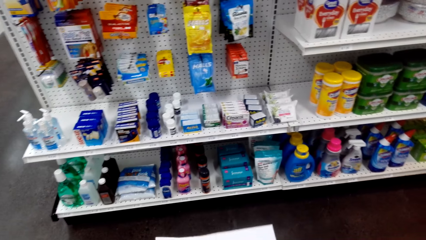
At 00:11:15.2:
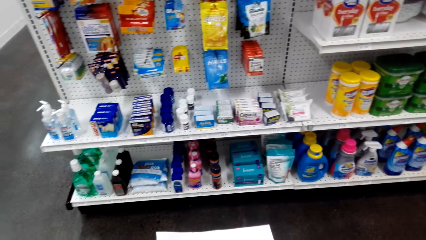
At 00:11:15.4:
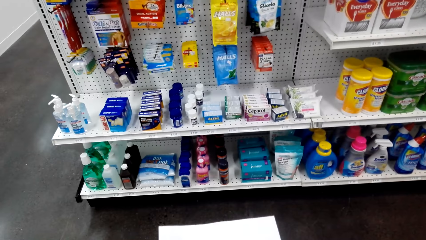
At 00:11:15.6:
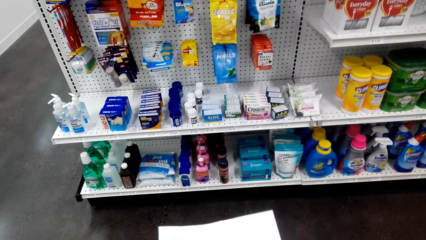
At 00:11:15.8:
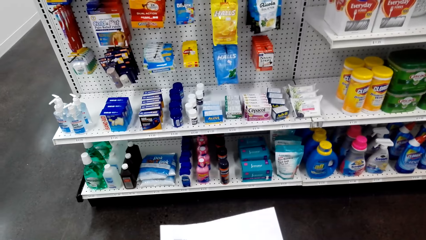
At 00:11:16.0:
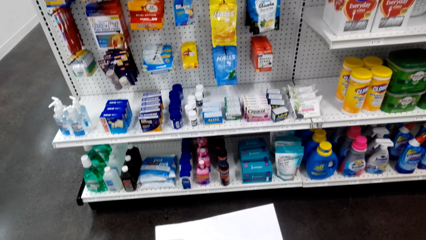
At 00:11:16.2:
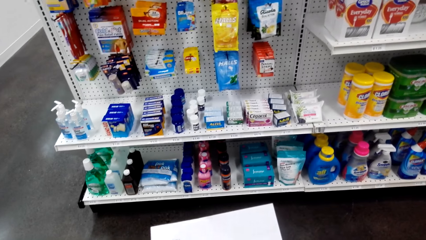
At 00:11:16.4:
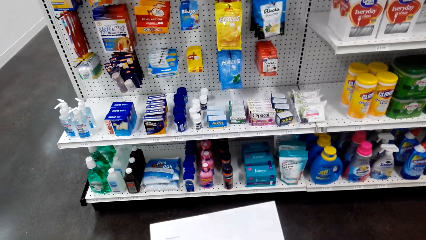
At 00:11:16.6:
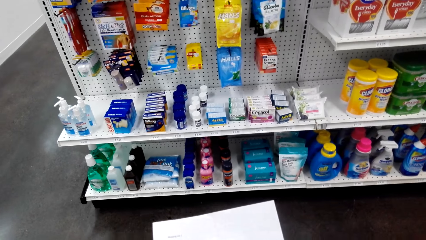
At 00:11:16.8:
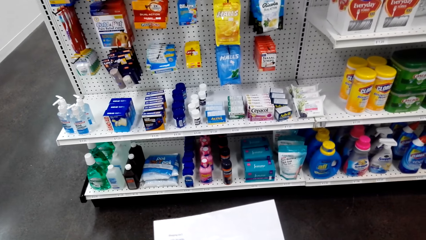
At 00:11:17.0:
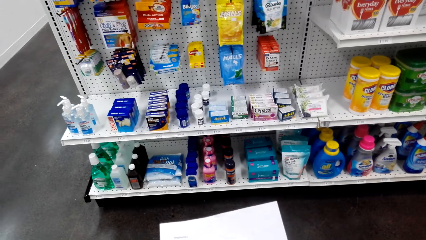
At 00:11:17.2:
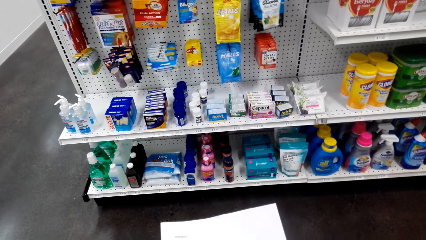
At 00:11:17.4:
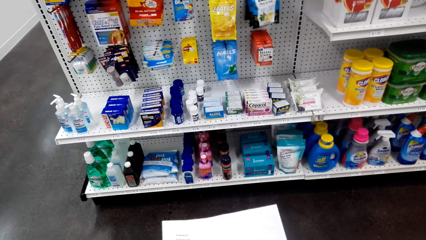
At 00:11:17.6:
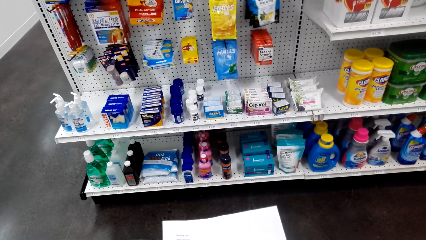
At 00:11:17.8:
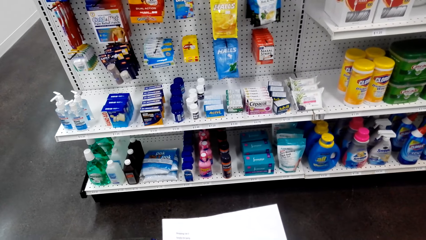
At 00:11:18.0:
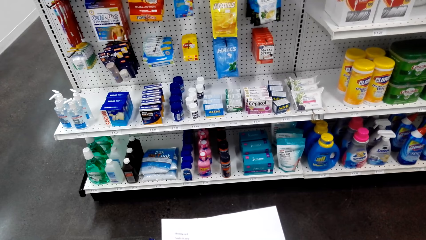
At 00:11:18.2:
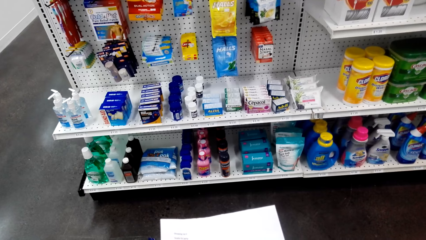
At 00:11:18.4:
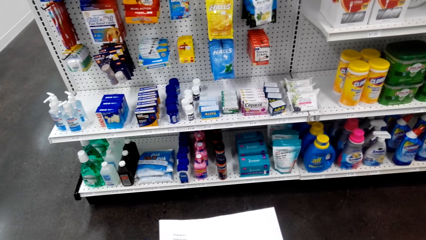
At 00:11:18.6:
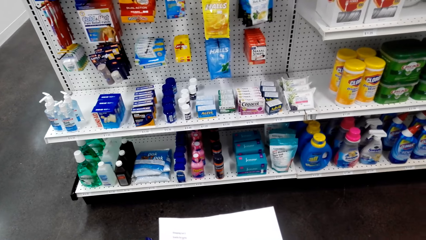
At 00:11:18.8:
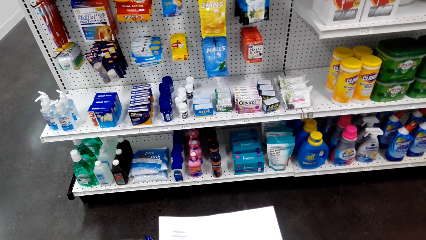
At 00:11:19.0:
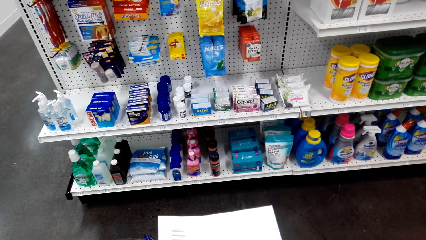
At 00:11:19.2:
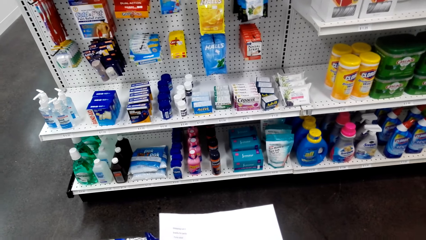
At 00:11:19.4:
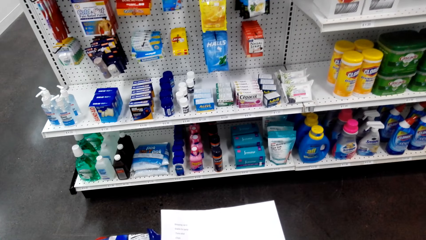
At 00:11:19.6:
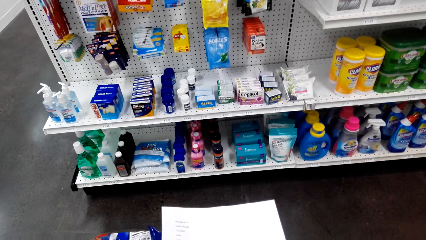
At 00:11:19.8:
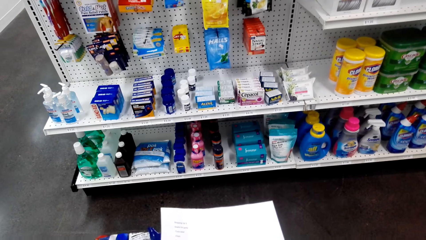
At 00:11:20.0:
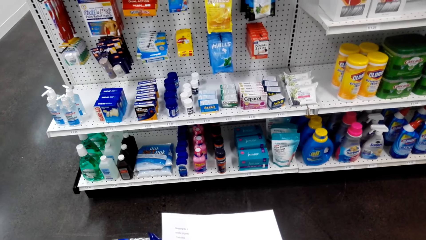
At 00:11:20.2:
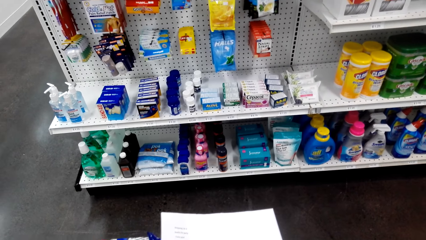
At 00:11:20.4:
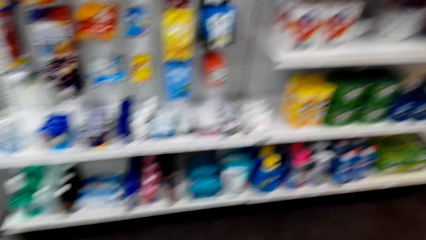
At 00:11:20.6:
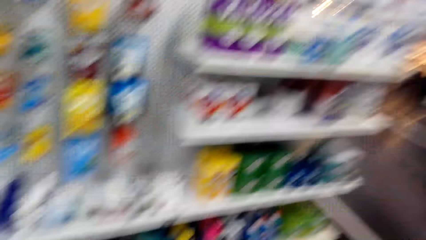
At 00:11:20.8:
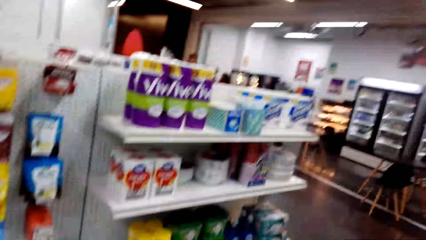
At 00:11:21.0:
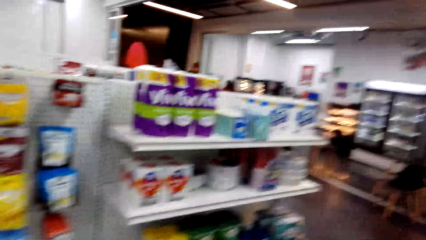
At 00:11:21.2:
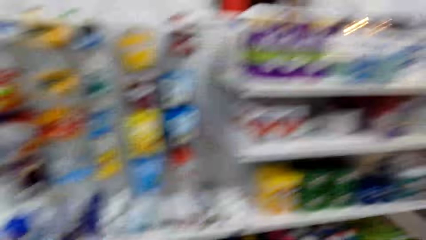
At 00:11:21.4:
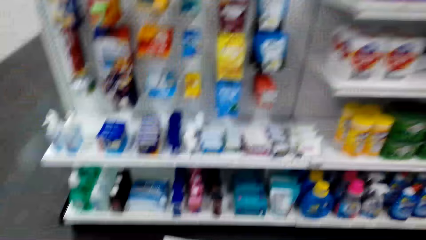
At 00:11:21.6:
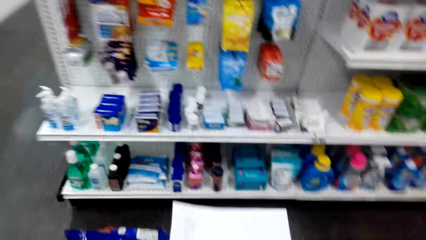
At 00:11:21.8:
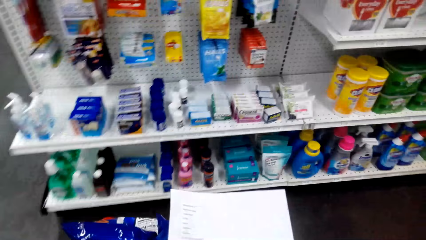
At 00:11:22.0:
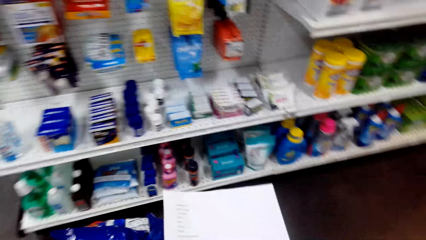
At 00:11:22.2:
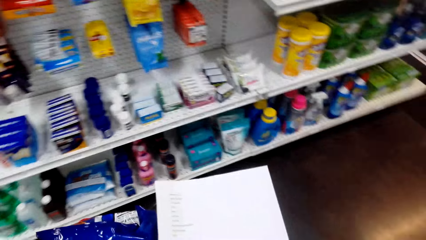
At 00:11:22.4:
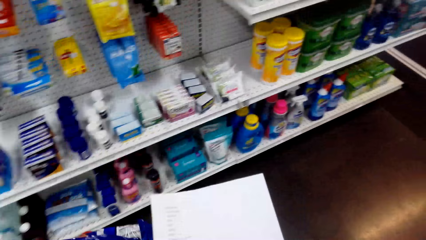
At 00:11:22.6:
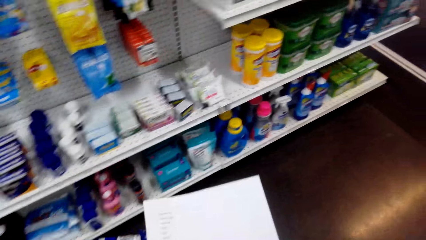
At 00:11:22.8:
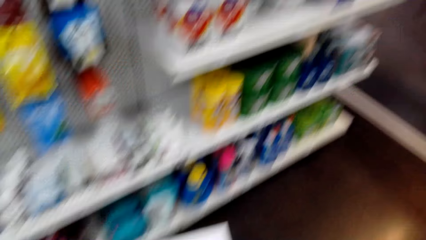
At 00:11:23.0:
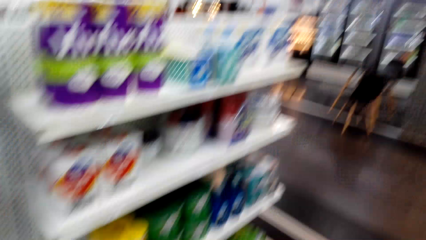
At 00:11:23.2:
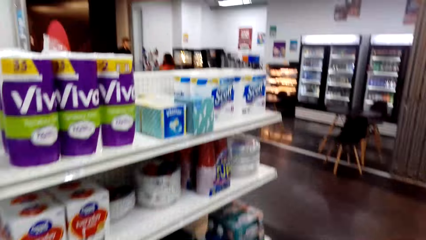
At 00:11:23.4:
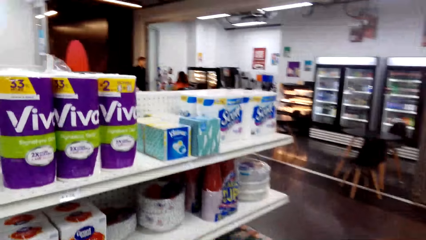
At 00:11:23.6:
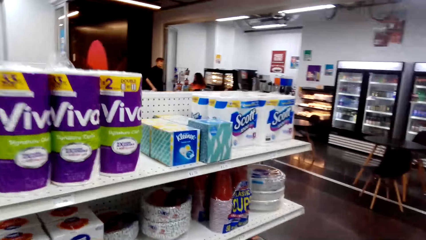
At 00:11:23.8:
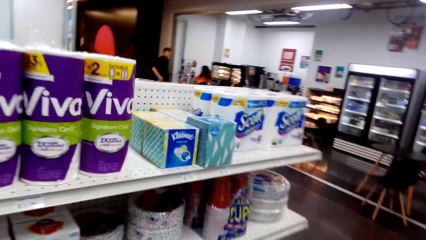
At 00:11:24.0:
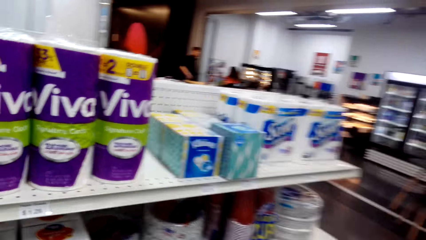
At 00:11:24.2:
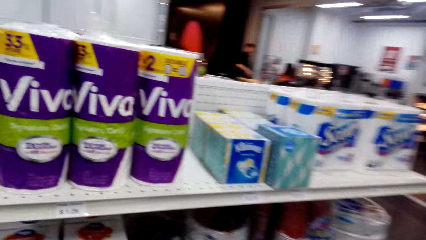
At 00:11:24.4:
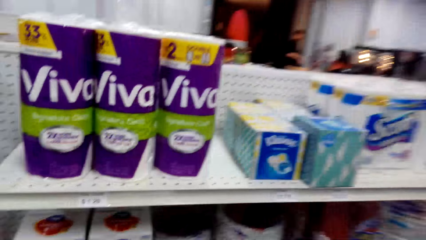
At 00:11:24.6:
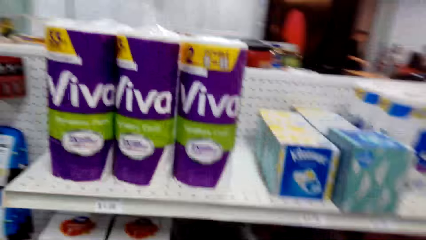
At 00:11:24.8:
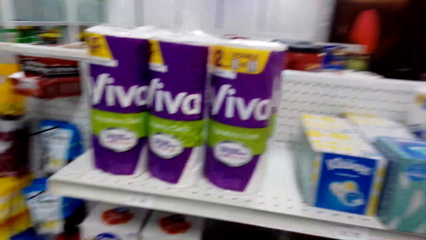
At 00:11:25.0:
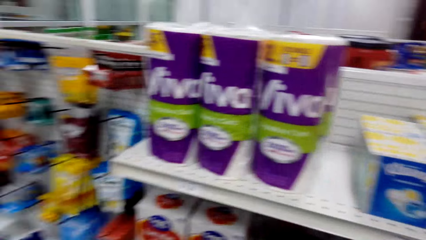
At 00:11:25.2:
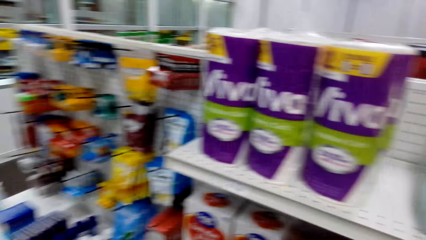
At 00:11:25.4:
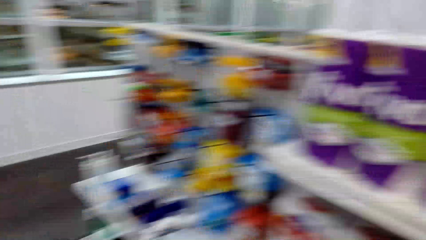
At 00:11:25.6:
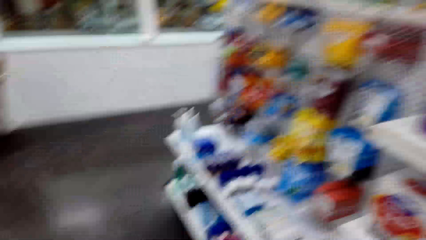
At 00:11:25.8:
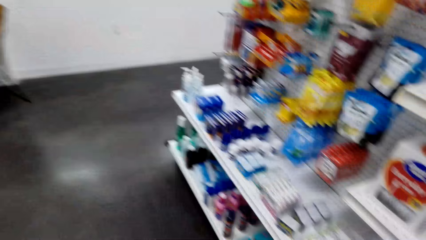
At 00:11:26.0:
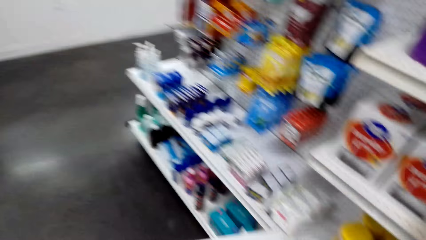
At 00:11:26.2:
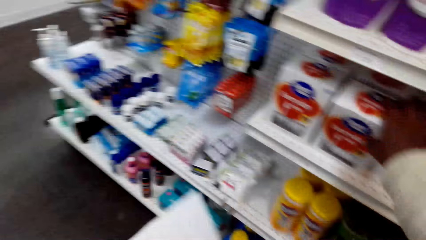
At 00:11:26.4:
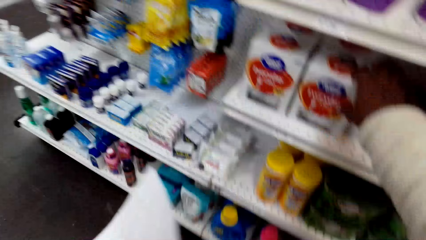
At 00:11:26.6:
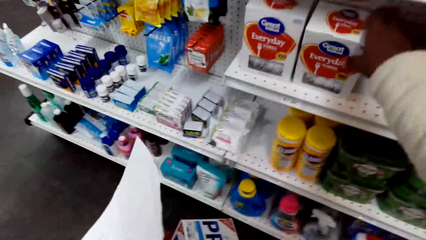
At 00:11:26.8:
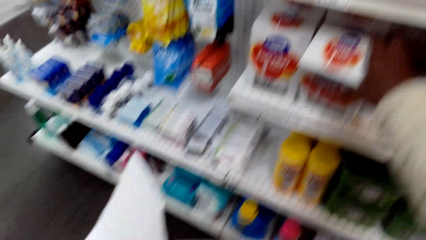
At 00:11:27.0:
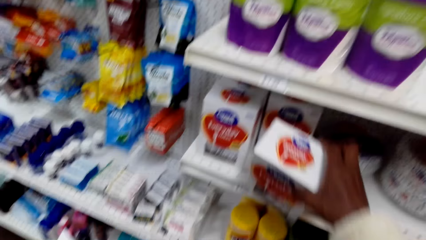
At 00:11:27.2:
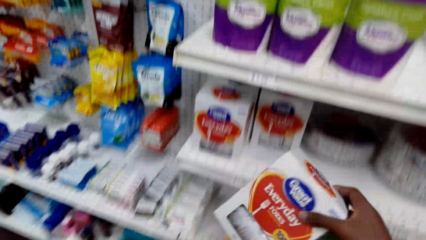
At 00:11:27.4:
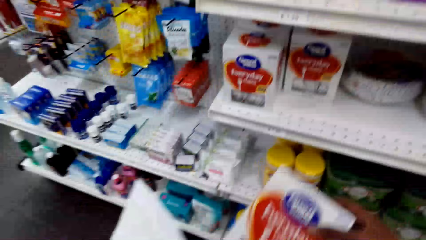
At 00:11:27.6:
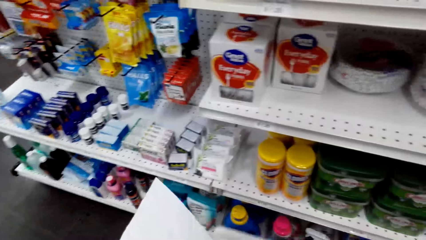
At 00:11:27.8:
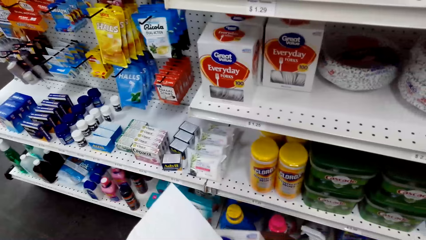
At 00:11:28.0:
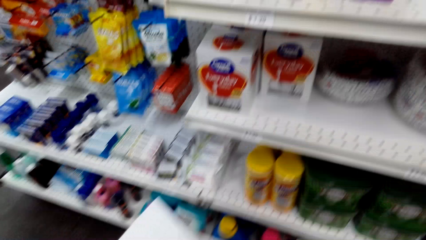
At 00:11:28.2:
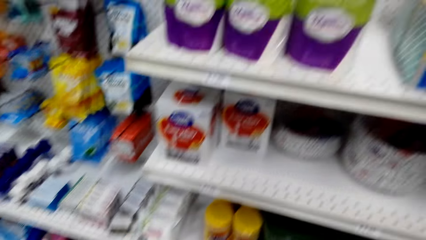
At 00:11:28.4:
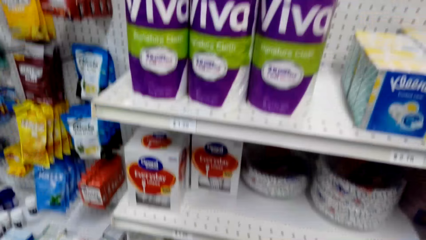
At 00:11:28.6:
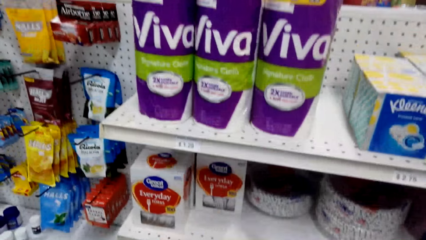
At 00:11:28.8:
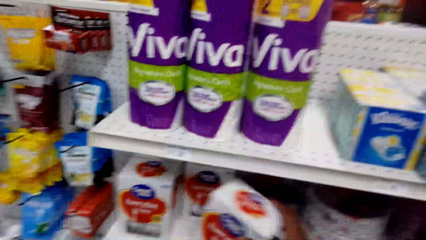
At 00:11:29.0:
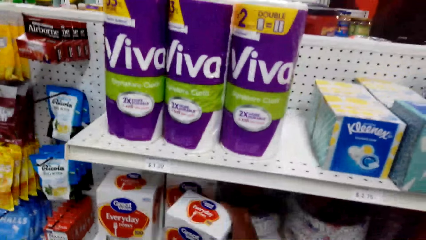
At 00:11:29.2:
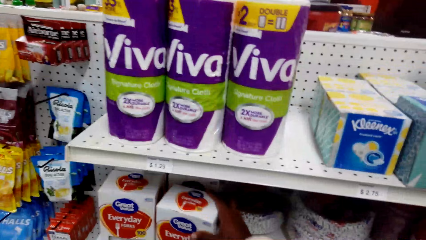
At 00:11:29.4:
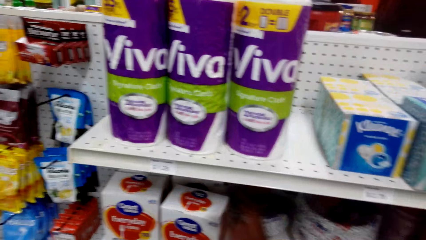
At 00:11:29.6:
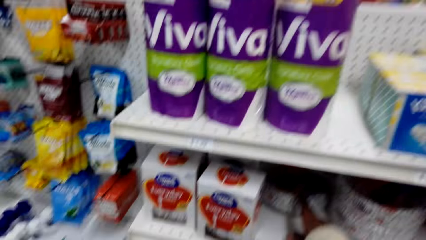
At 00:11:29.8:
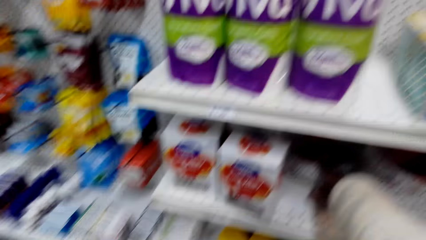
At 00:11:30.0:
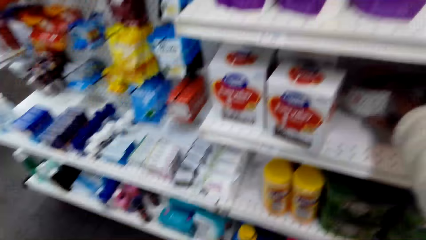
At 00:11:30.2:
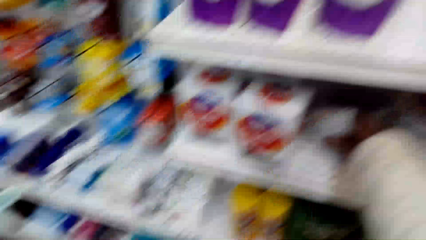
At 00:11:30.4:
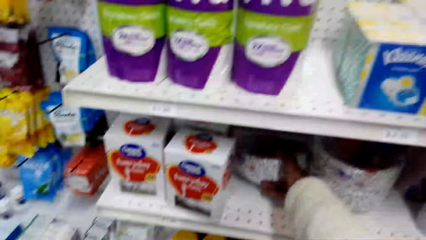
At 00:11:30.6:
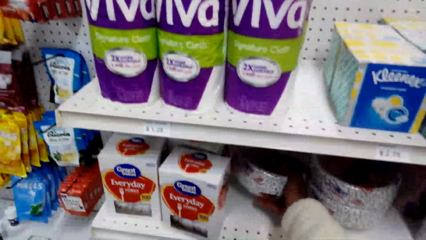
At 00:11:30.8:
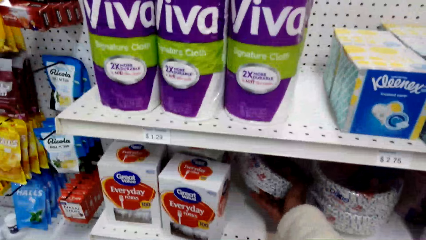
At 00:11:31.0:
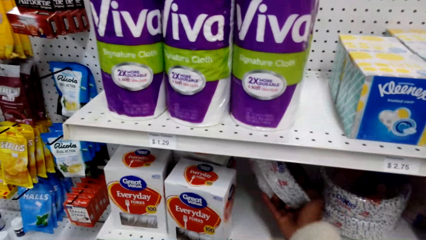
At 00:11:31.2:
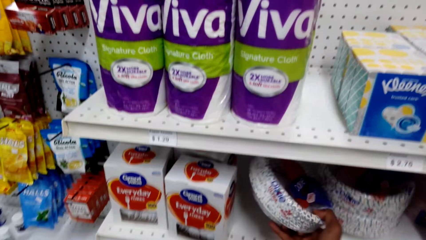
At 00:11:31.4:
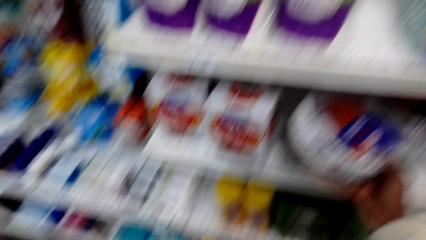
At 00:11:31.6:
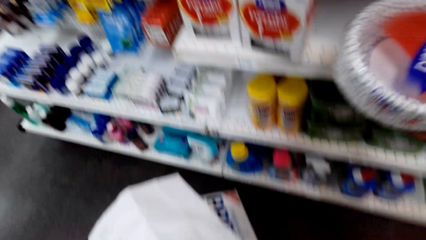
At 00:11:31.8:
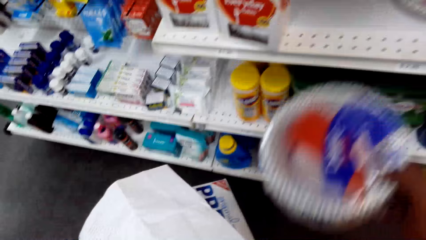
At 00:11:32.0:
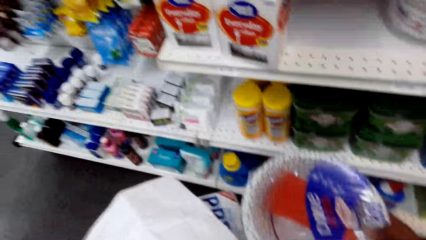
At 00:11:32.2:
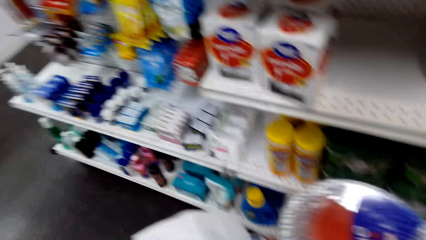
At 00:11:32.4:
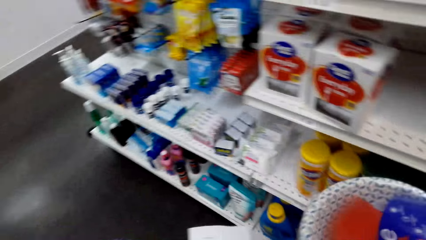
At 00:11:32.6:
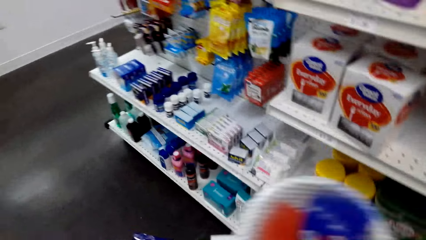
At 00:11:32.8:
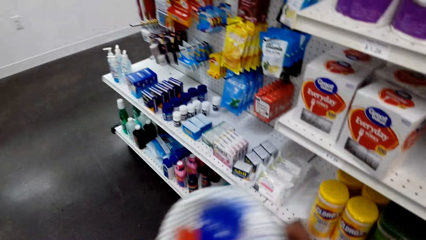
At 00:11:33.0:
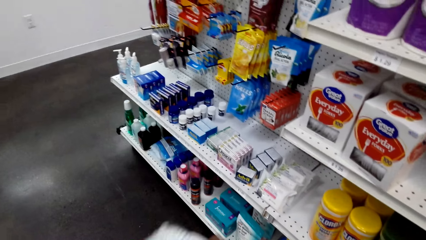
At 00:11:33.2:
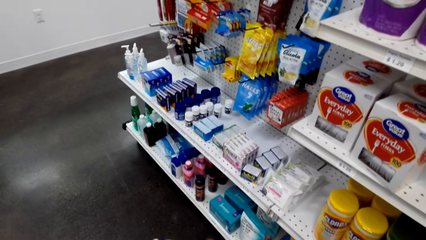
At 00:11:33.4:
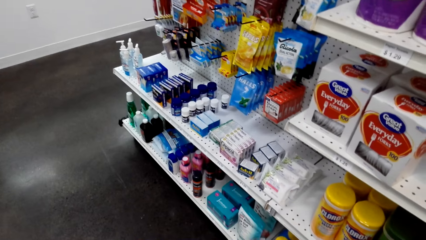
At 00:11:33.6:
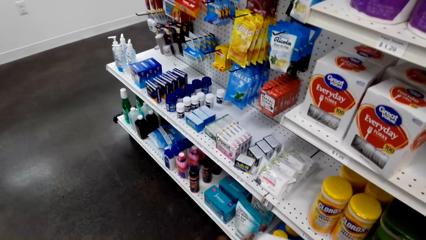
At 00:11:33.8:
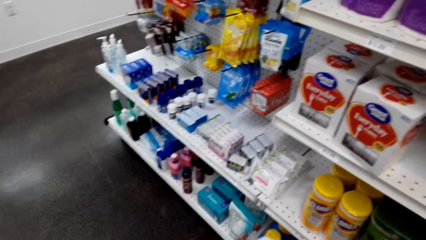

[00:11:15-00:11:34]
The camera wearer reads the paper. They turn around. They walk around. They turn around. They hold a packet of Everyday. They turn around. They put the packet of Everyday on the shelf. They turn around. They hold a package on the shelf. They turn around.
